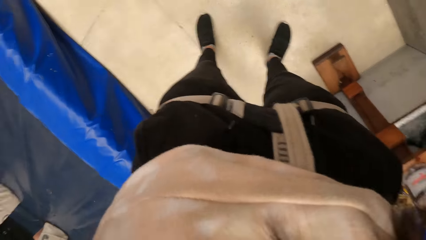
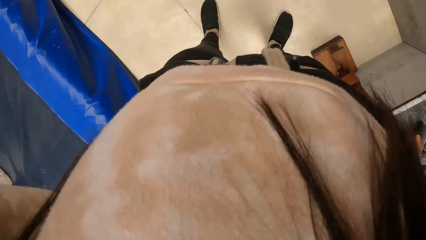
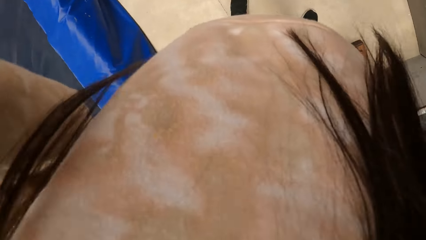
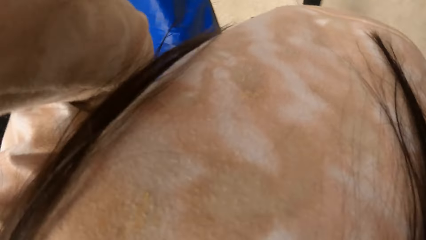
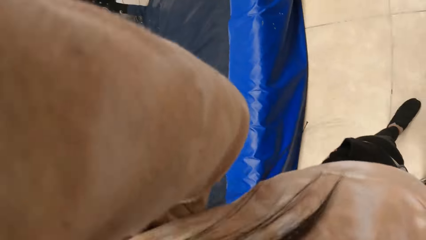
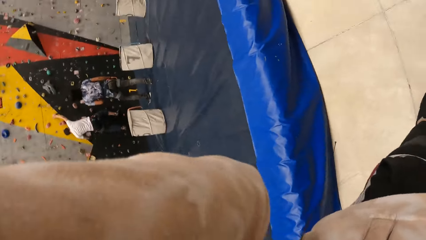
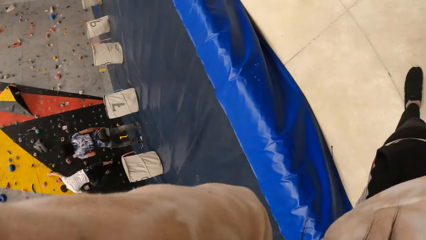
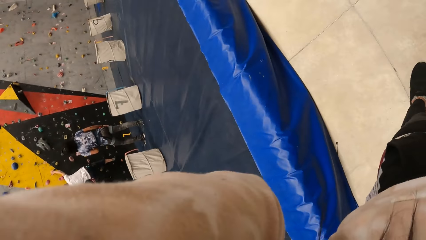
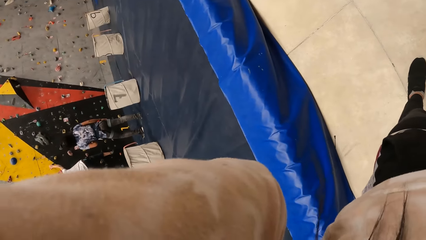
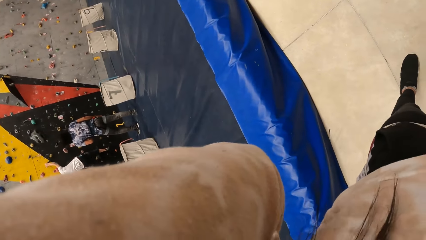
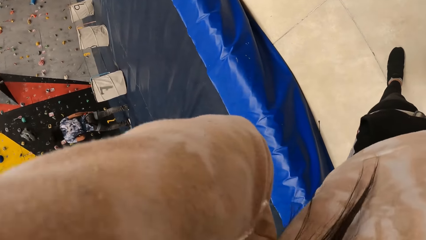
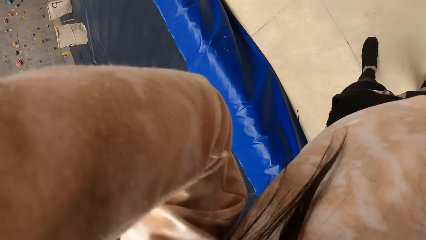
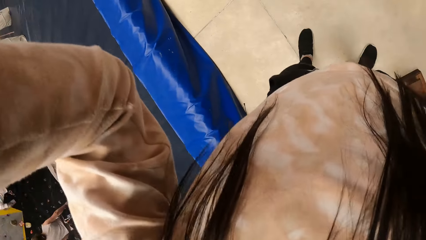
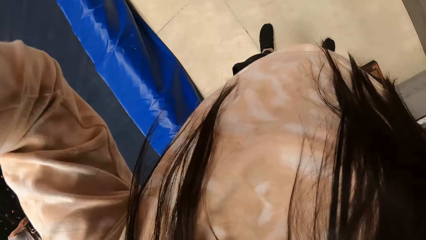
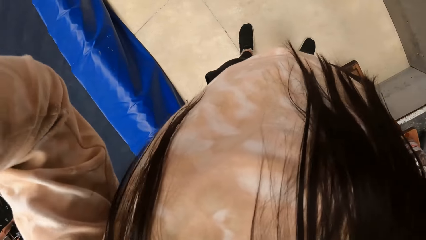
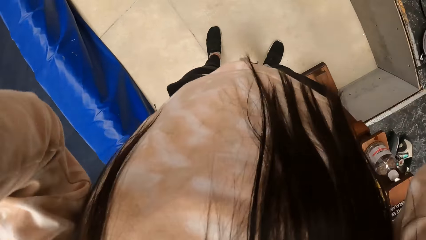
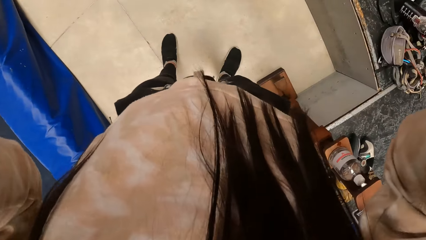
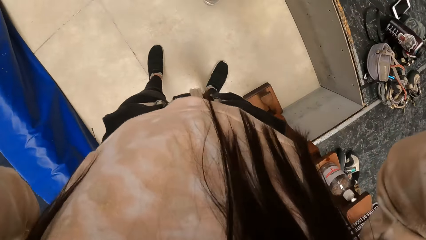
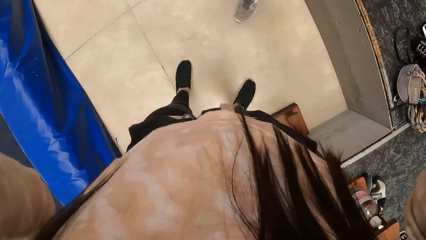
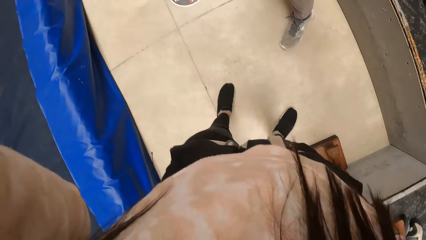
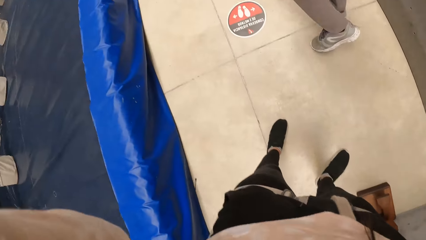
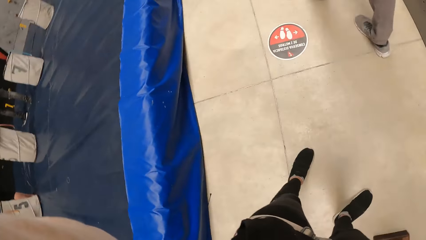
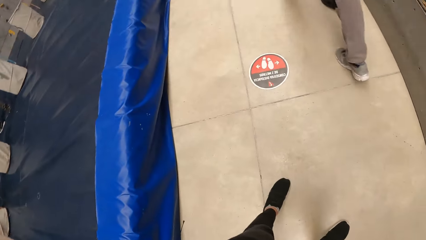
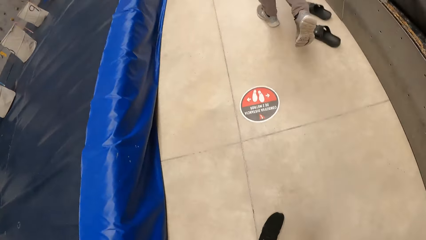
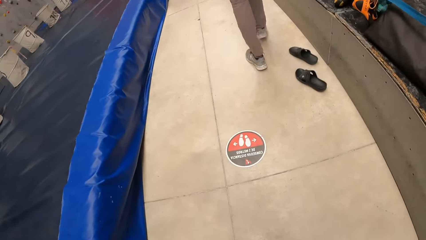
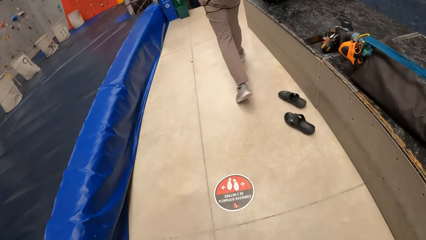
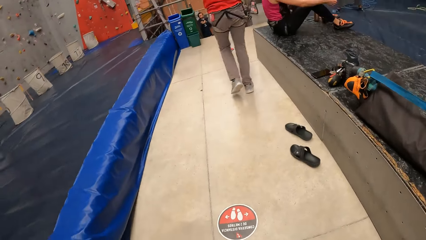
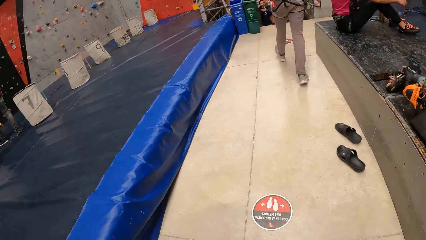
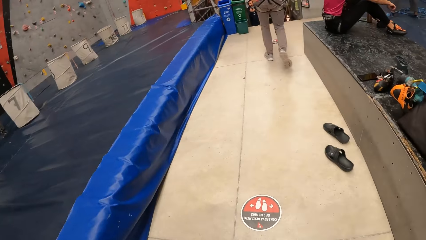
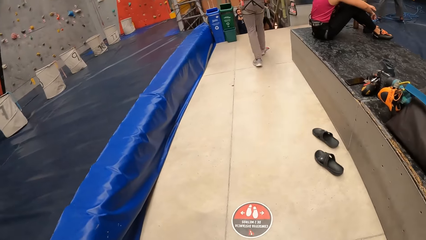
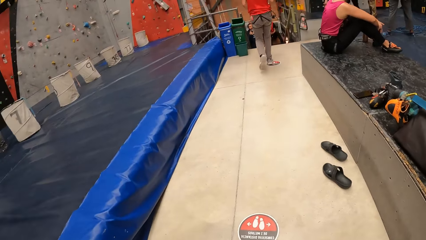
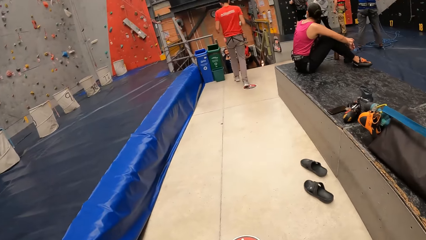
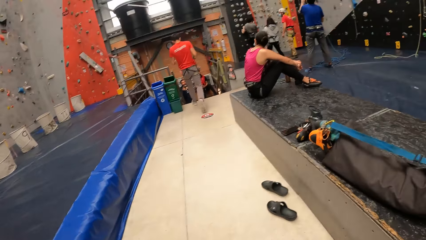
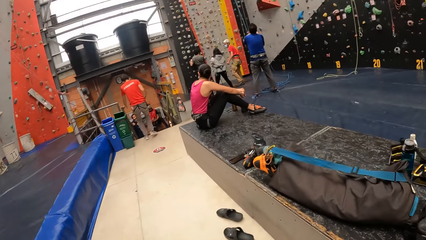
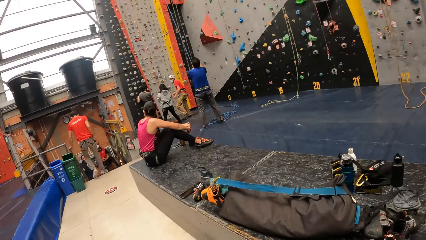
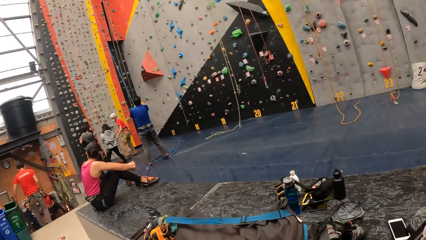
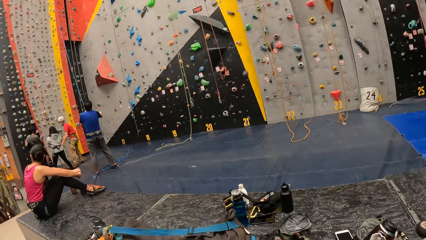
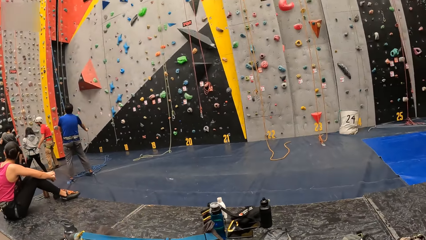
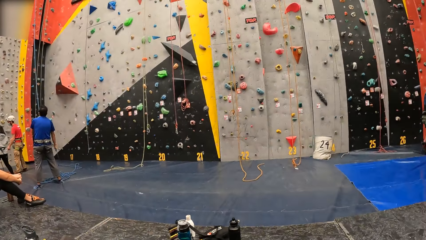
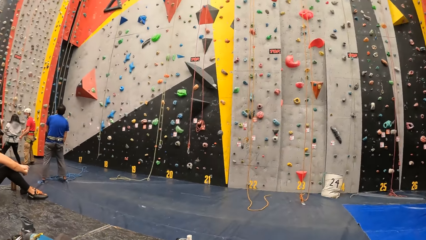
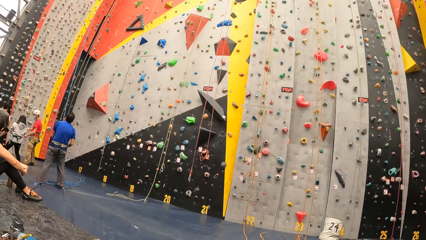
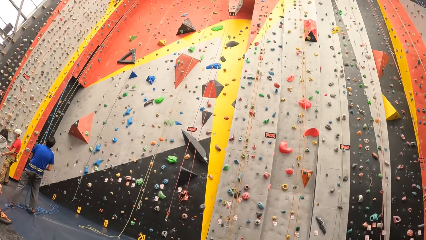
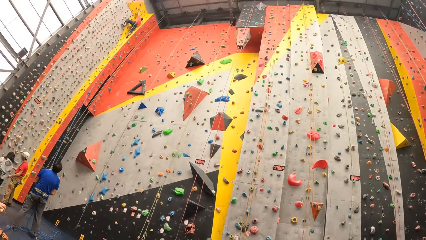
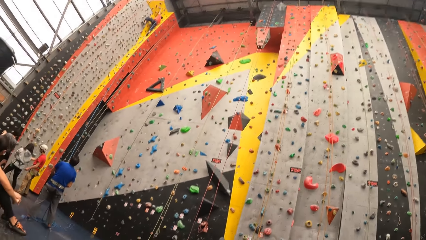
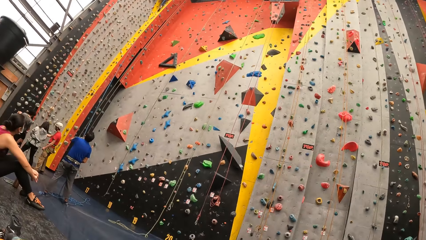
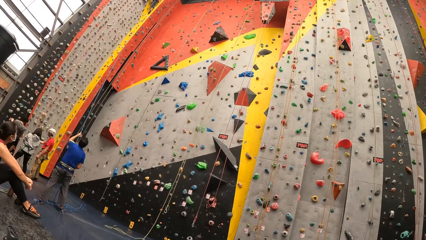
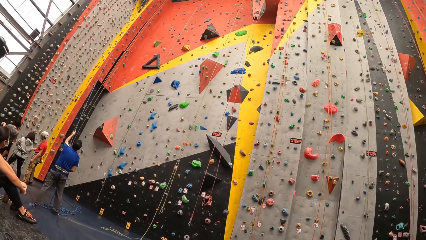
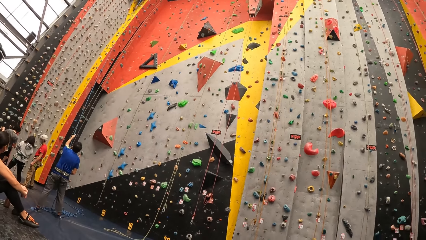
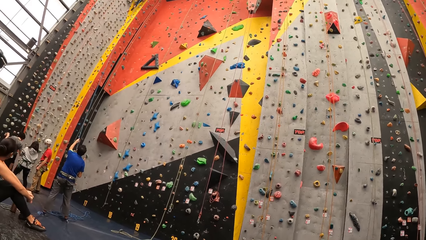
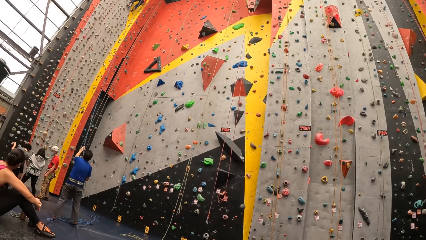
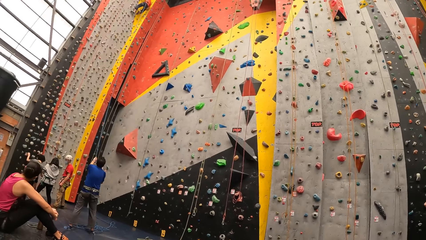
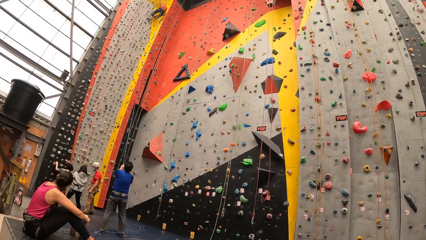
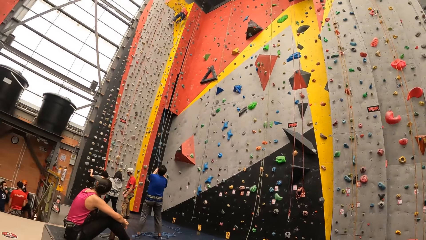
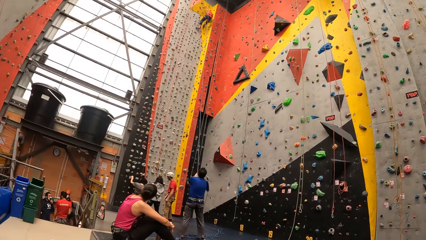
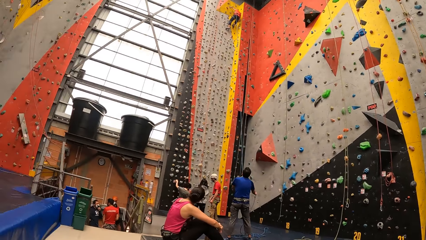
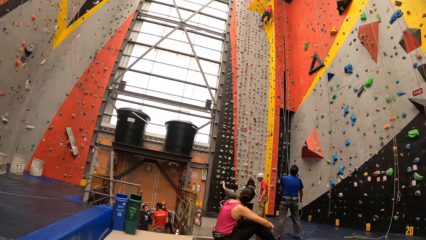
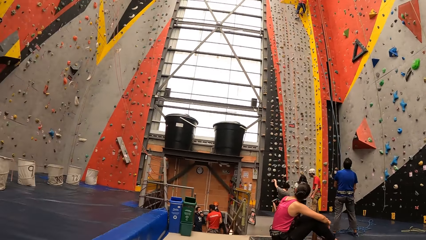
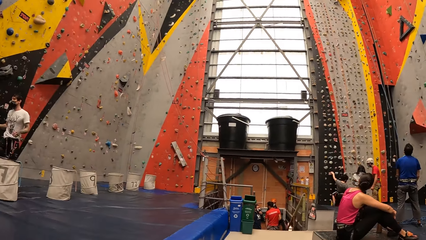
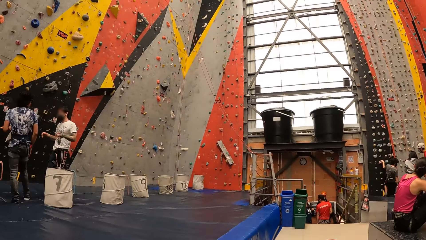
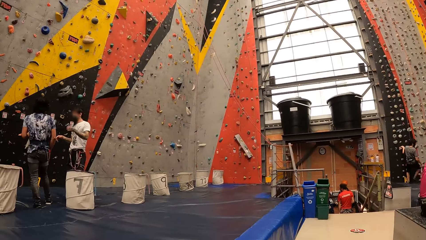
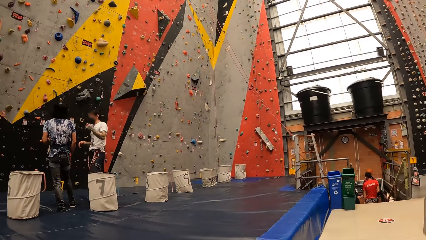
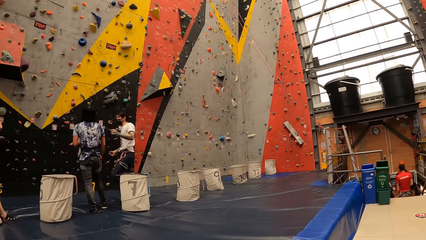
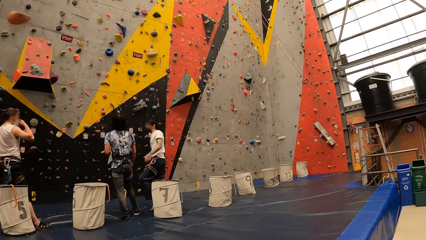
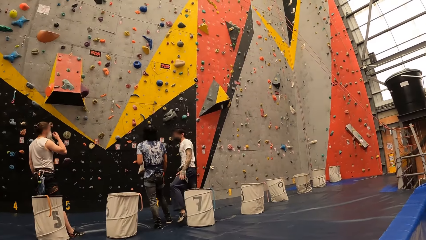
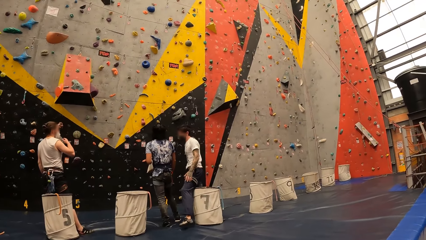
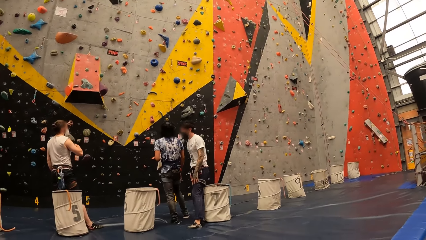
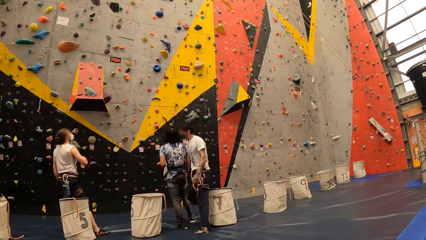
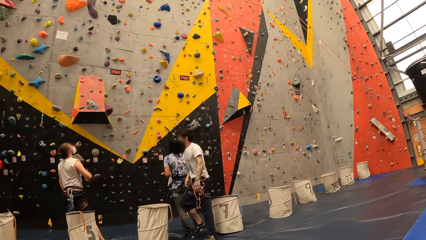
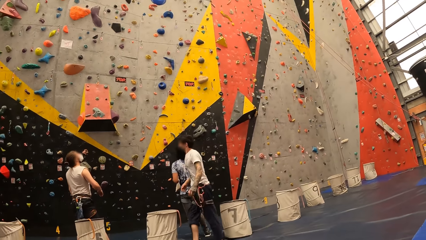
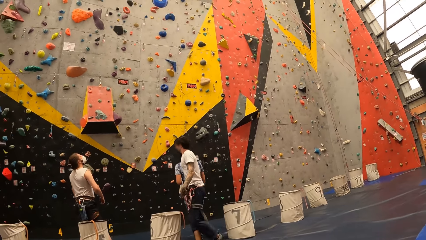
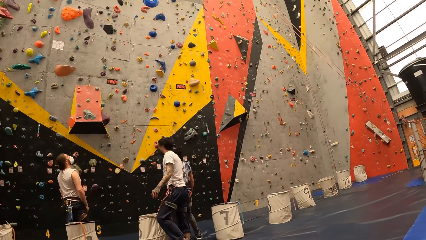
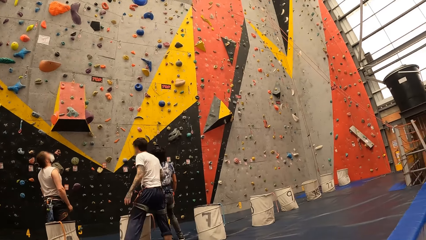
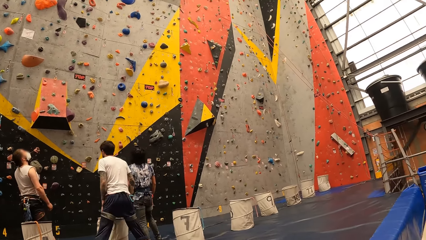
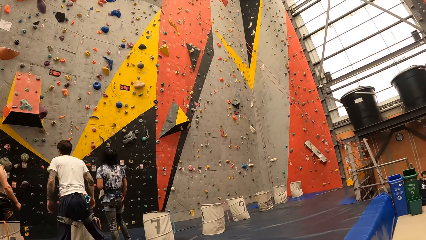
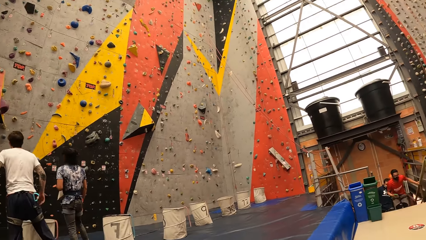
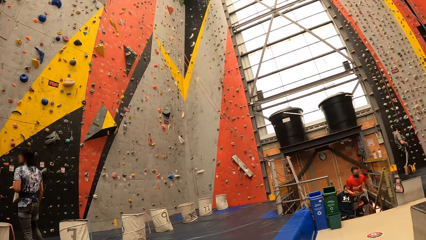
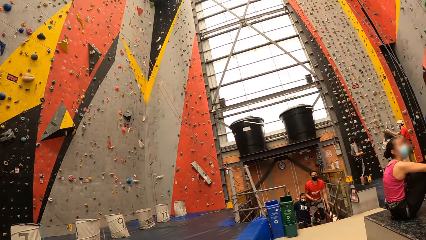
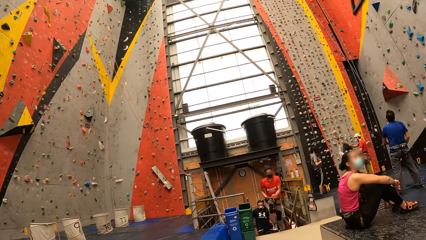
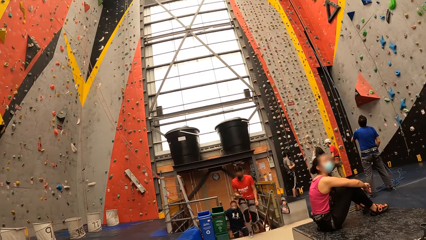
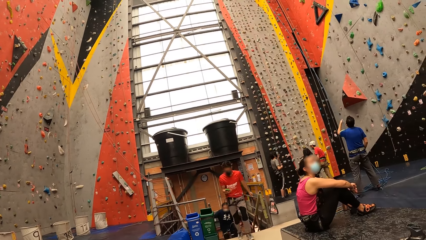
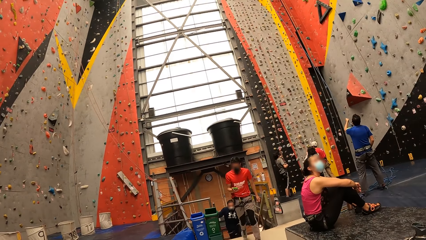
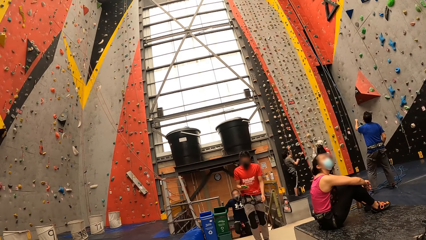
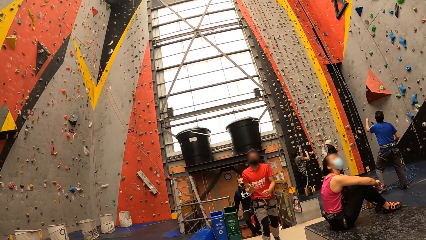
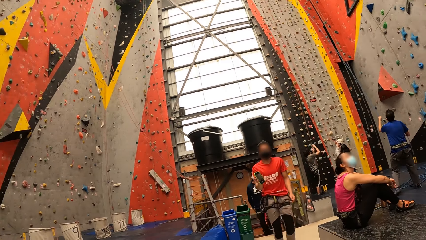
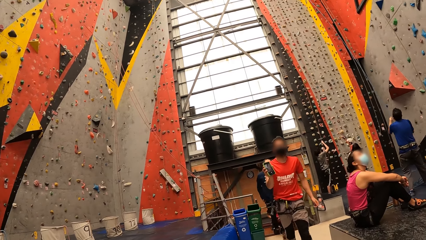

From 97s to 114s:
The camera wearer looks around the room.
